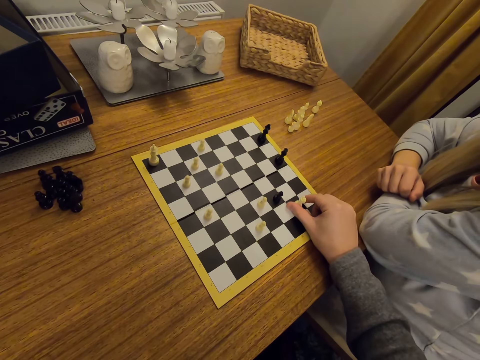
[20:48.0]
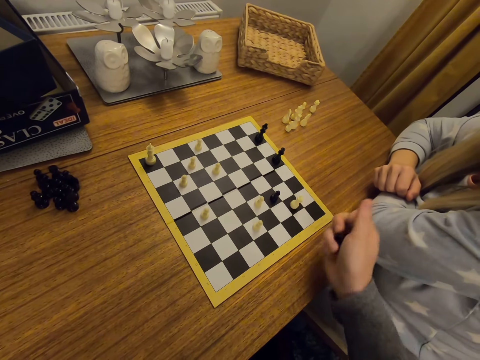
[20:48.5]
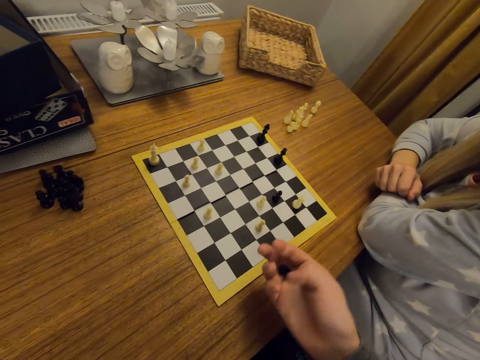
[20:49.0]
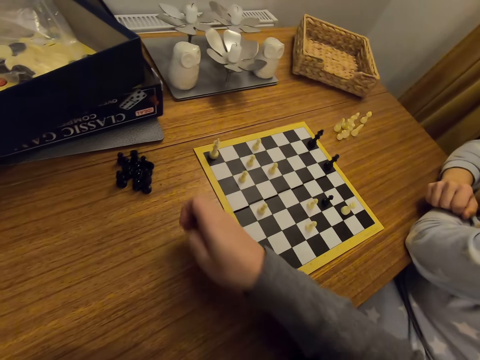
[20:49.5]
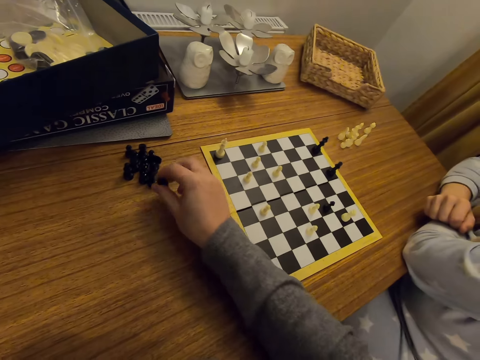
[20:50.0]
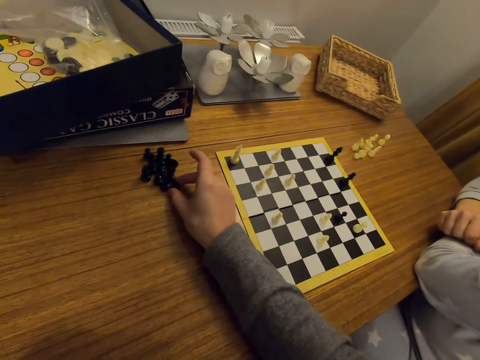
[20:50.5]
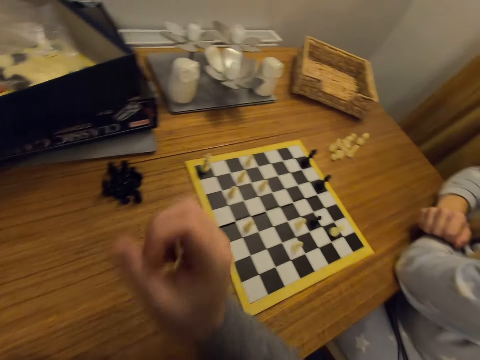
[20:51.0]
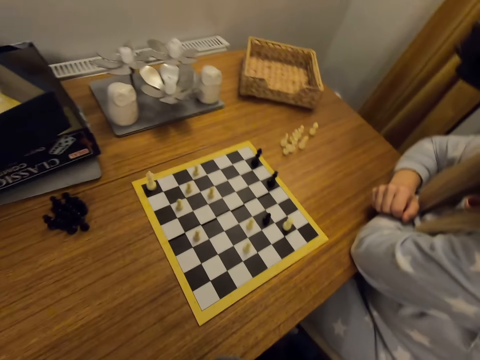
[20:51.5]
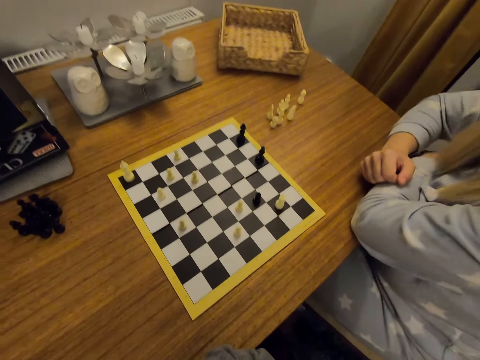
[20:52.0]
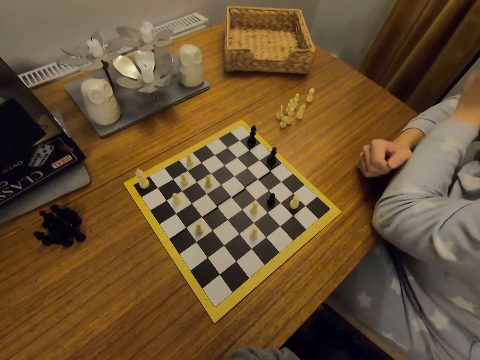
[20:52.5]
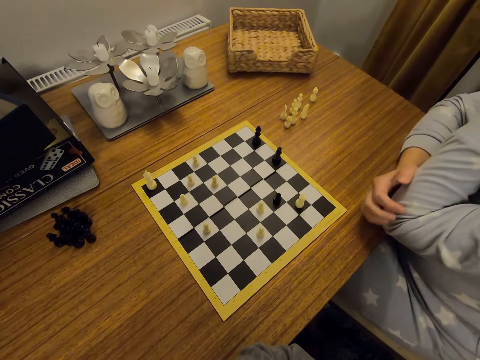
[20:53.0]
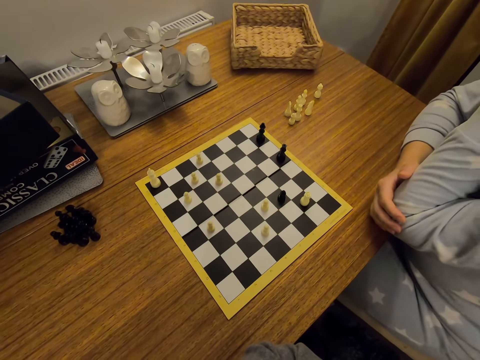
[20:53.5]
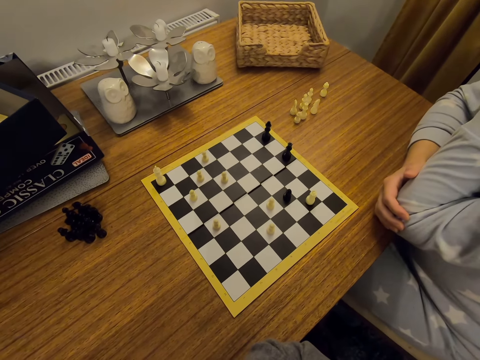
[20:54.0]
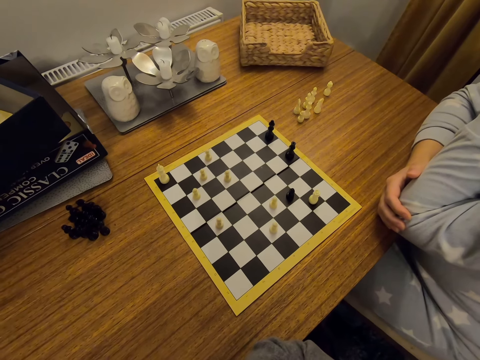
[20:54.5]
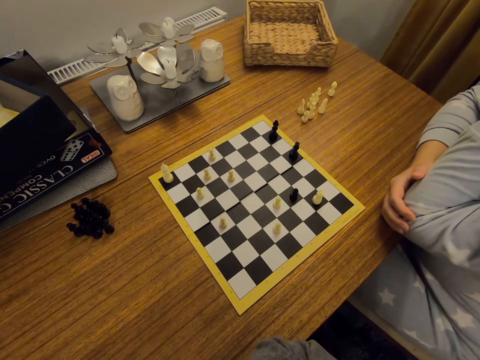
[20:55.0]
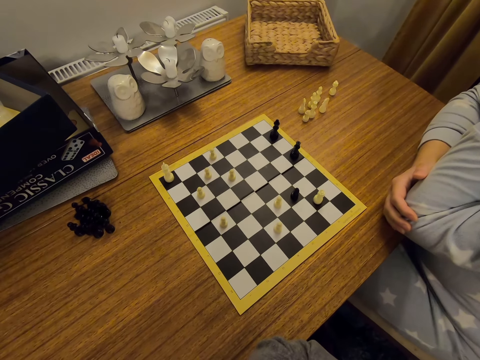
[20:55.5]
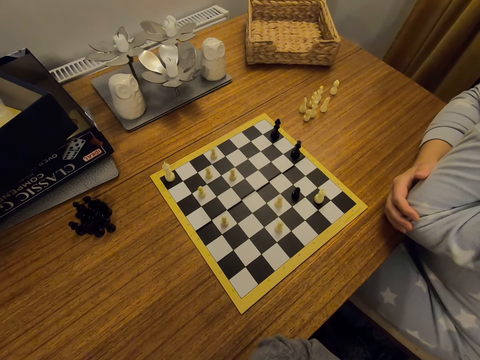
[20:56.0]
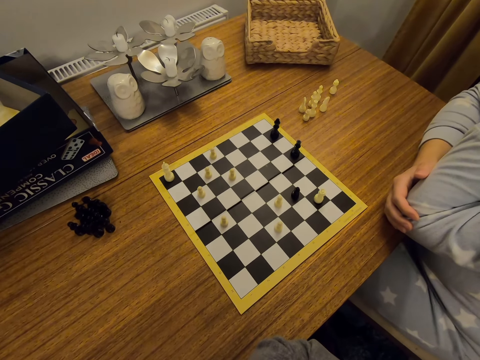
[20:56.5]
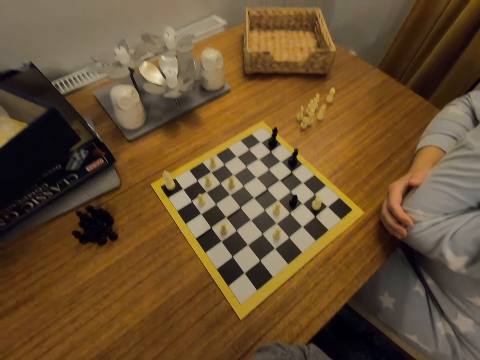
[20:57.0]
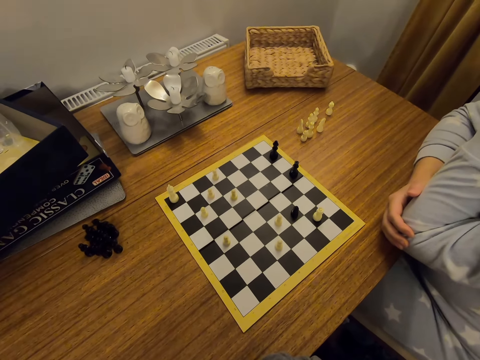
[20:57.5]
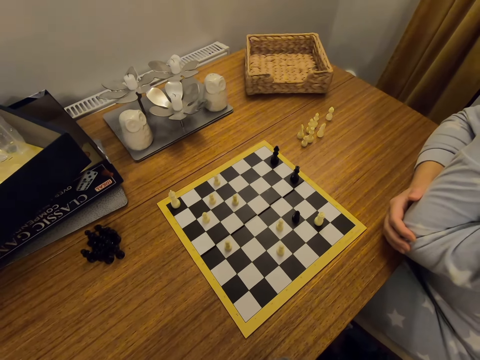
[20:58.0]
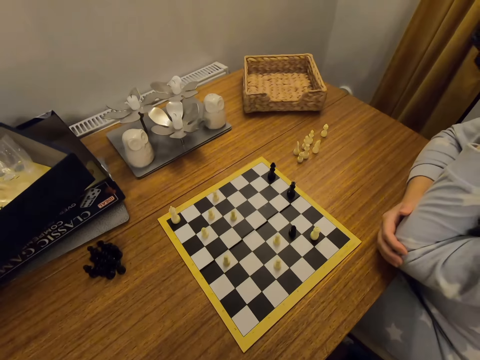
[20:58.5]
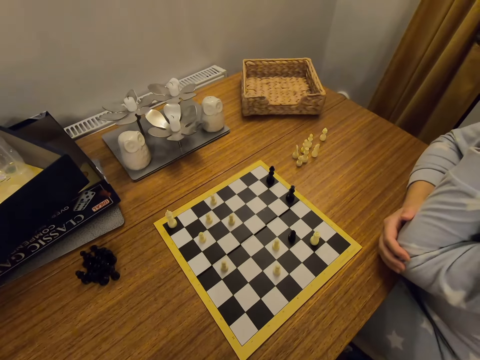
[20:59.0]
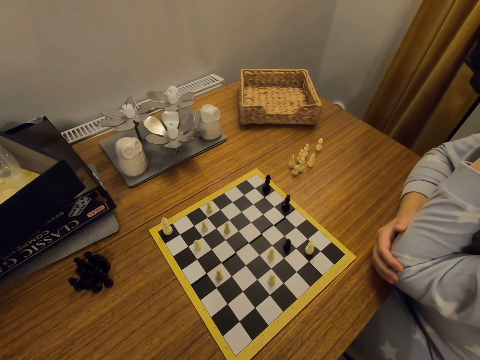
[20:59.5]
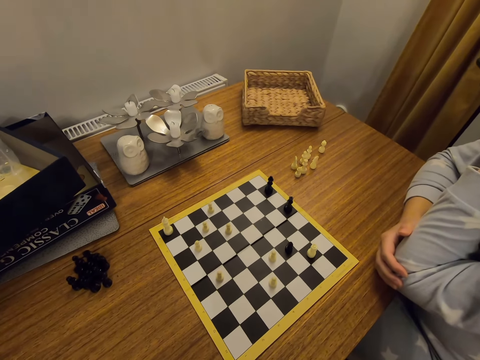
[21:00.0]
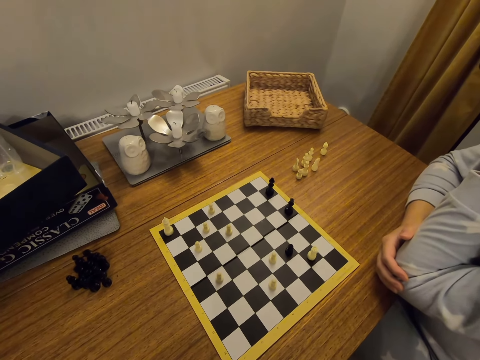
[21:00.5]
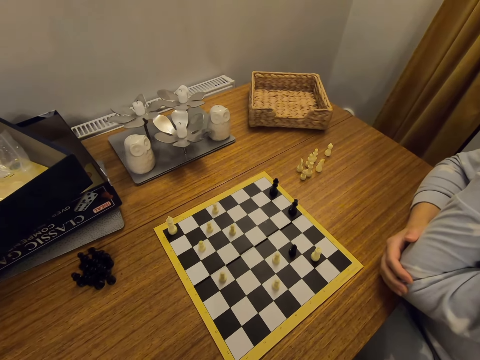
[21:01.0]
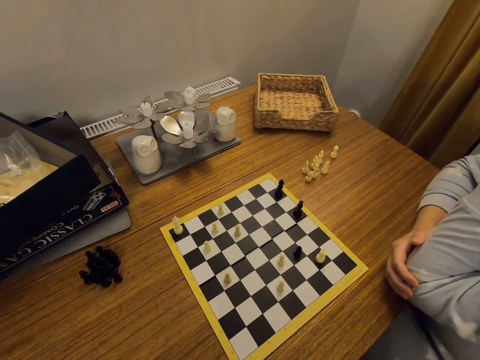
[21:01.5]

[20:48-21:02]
The camera wearer picks up a chess piece. They put the chess piece aside on a table. A person touches the face.

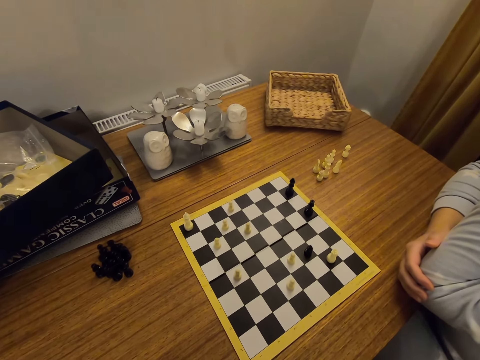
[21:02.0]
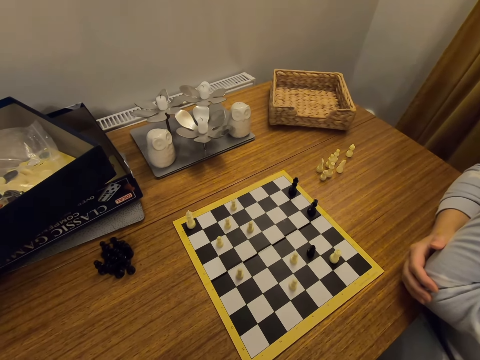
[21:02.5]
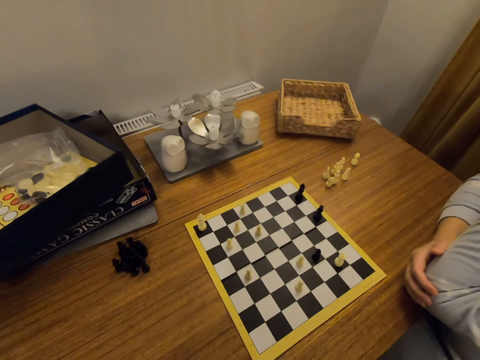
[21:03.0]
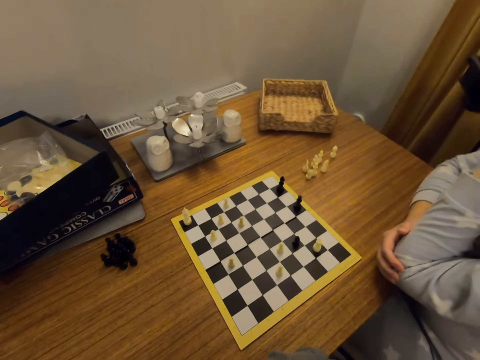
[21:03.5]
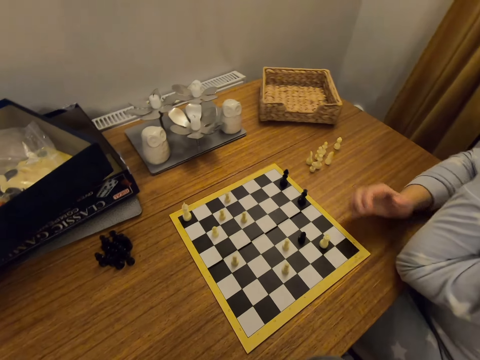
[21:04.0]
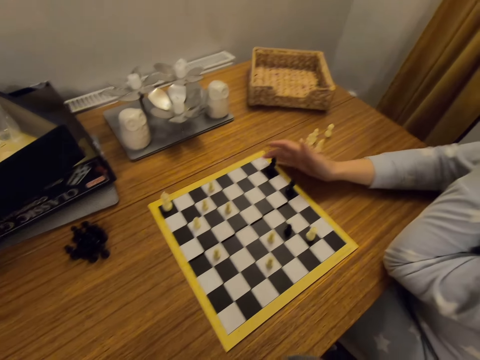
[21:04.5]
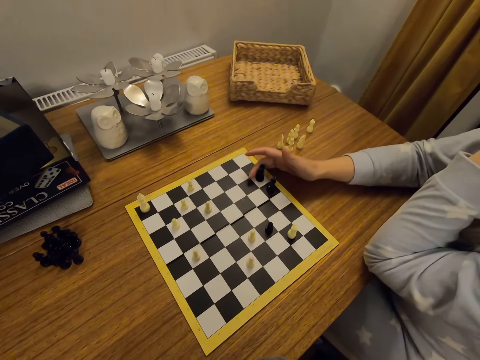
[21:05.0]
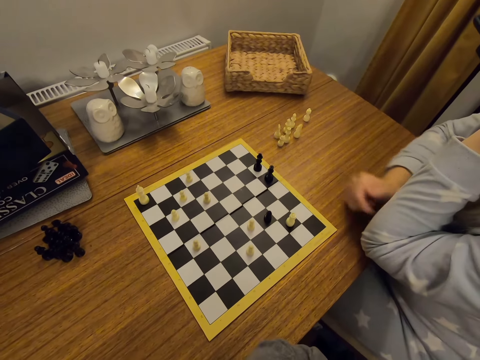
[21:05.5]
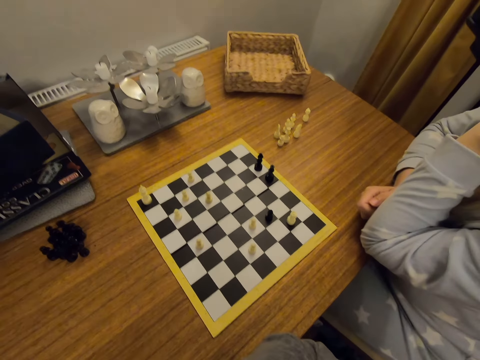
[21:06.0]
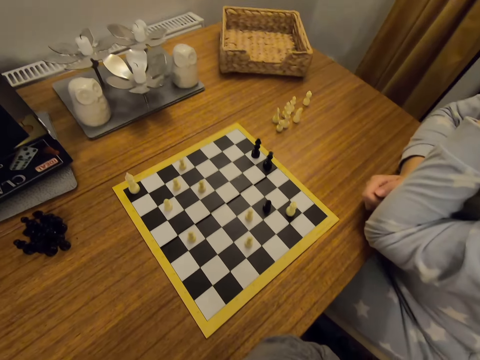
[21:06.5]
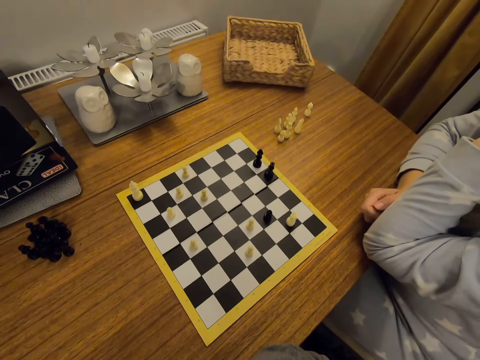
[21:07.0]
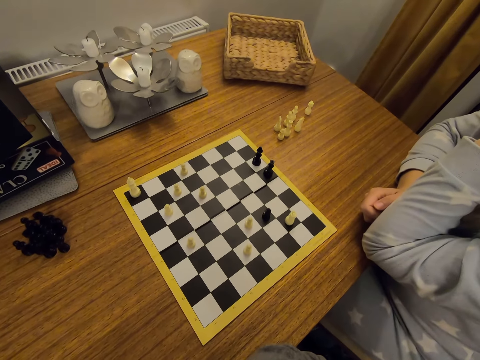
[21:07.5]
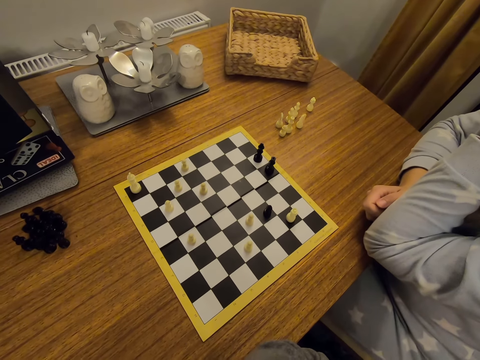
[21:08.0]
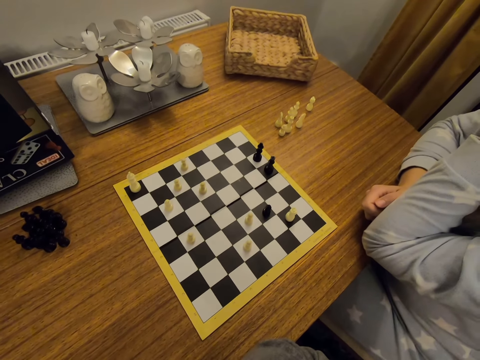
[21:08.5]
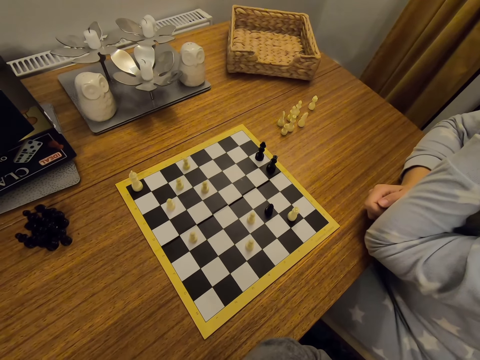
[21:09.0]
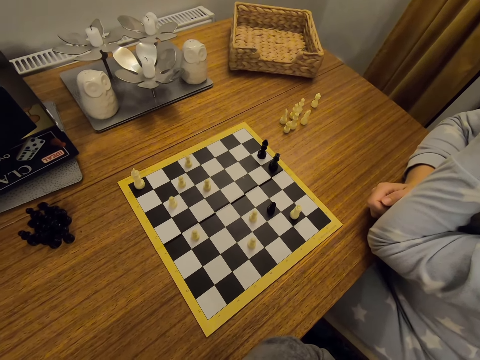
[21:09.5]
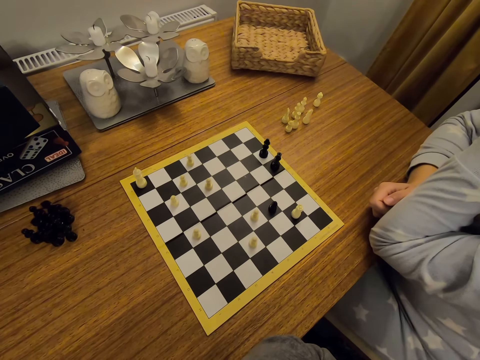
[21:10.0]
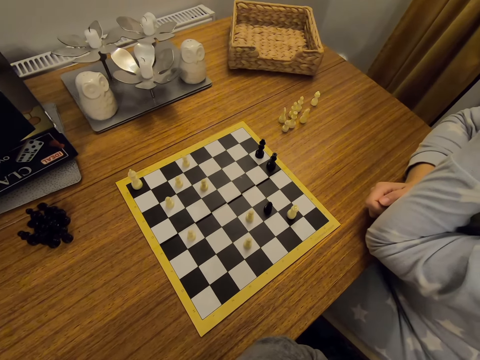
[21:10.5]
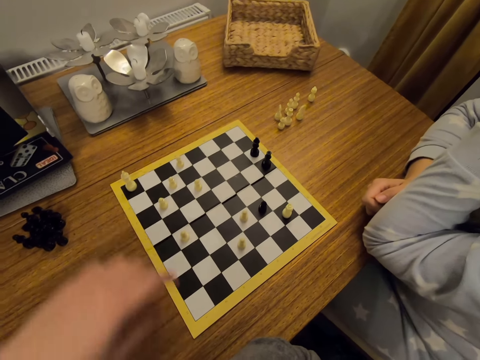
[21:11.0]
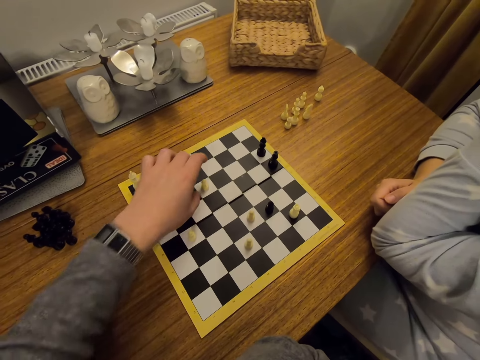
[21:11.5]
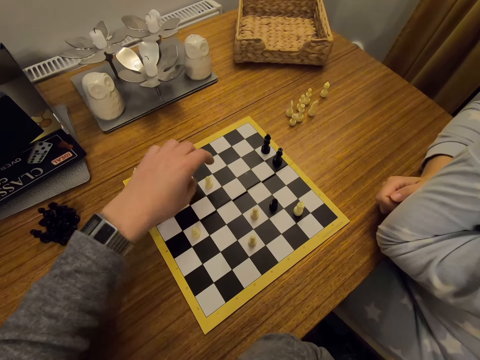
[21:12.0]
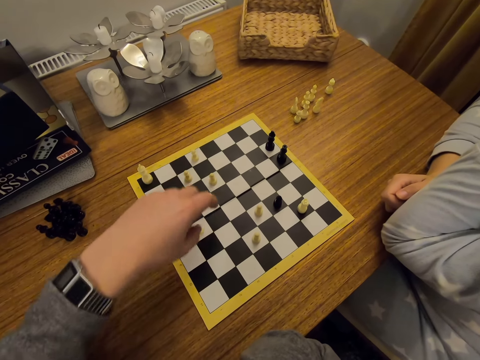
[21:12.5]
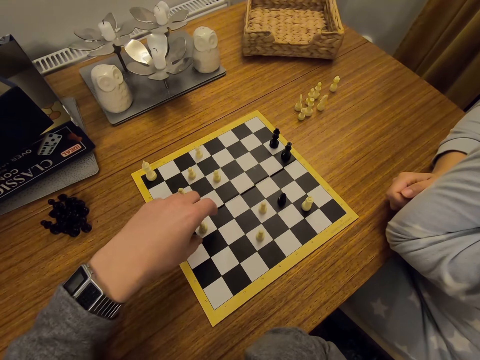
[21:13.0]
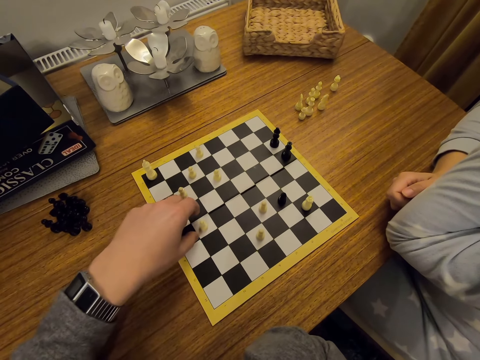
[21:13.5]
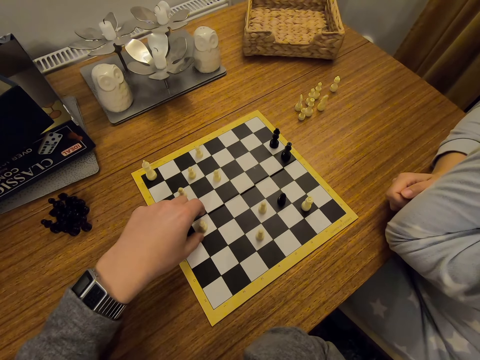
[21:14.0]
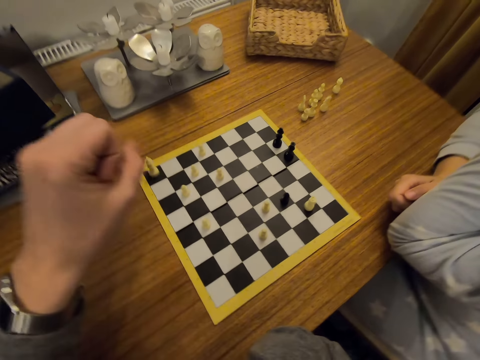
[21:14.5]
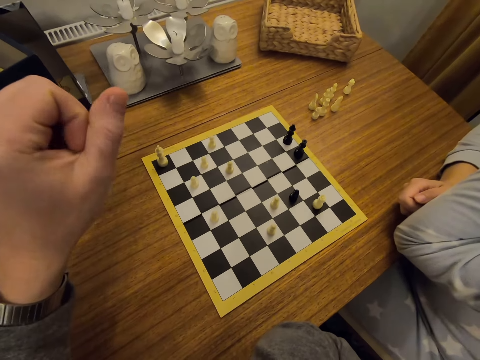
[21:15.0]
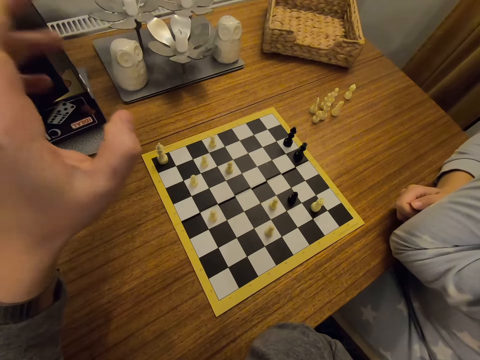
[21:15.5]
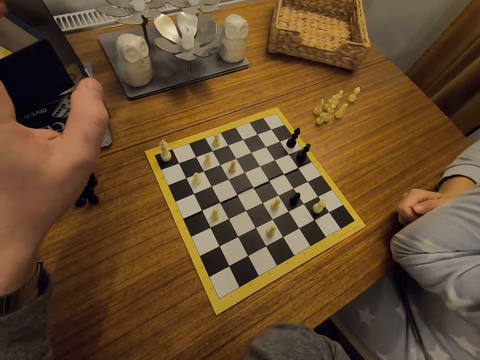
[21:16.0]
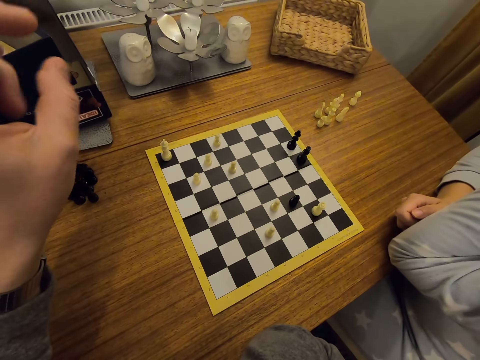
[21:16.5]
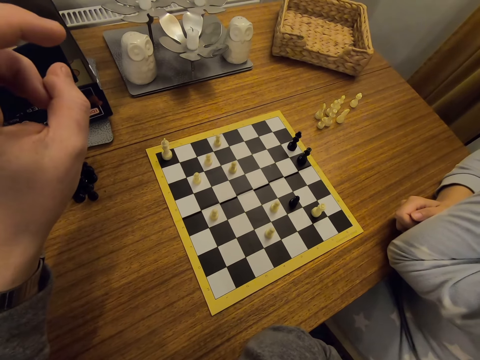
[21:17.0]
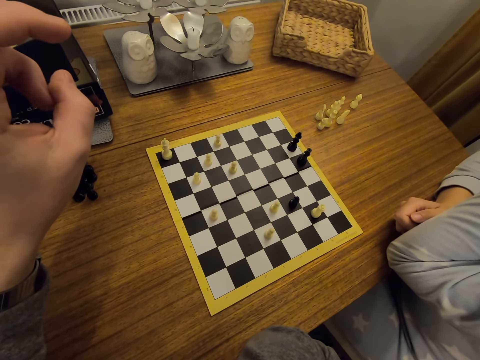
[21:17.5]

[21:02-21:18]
A person moves a chess piece on a board. The camera wearer looks around. They move the chess piece on the board, play chess, and lift the left hand.
